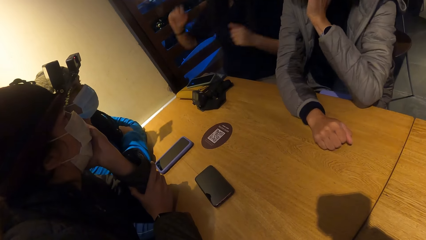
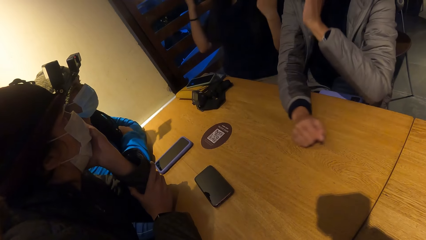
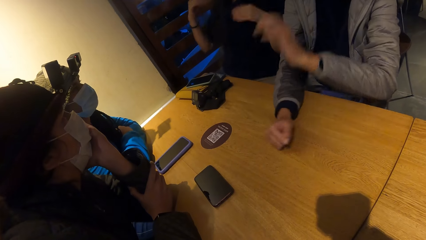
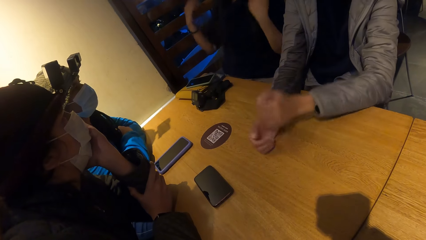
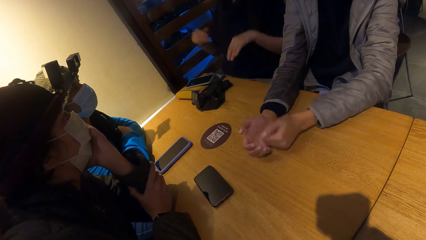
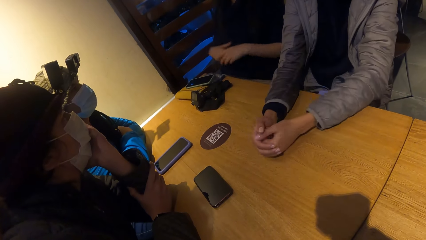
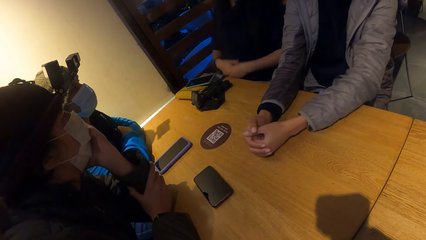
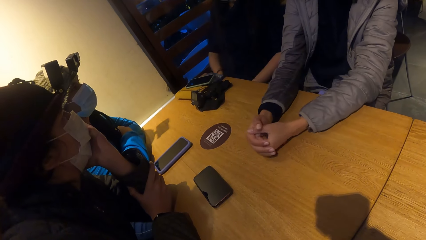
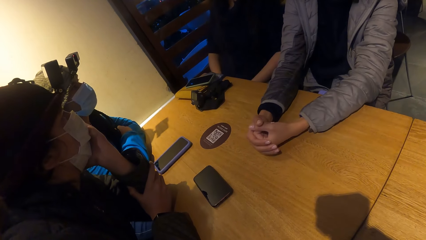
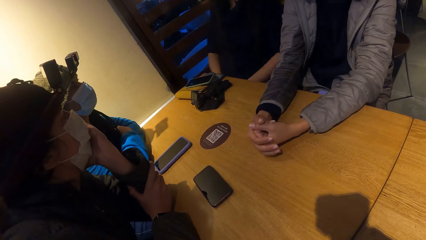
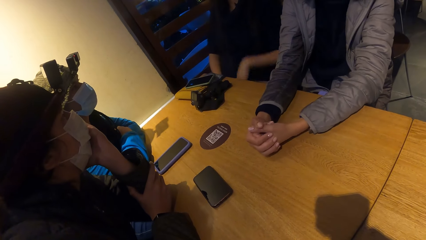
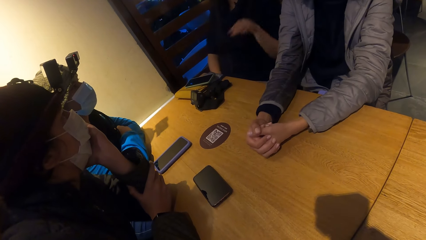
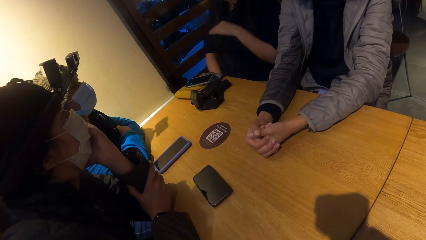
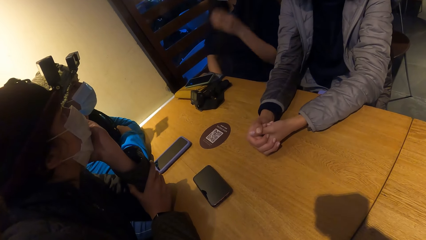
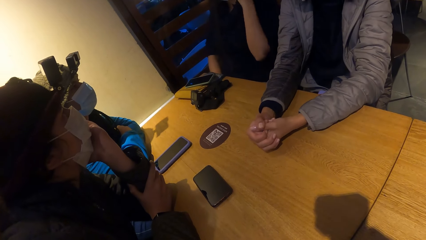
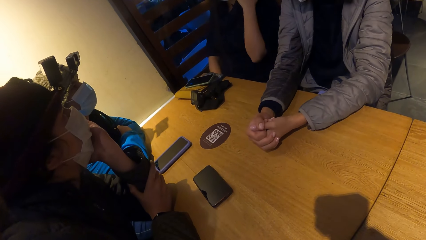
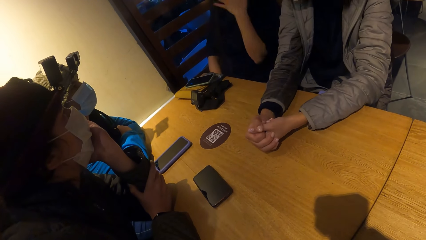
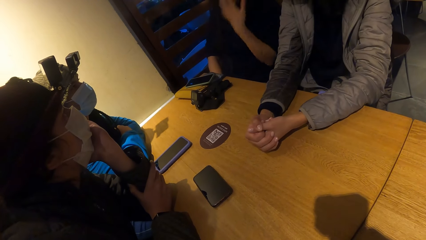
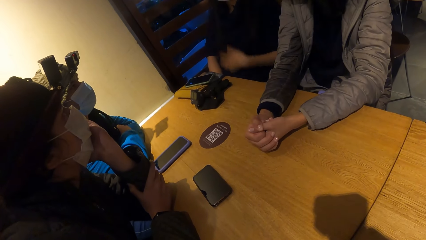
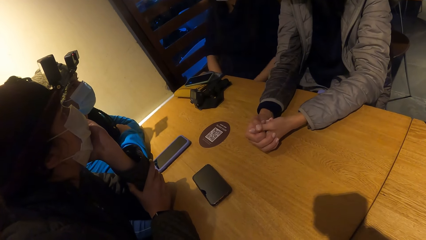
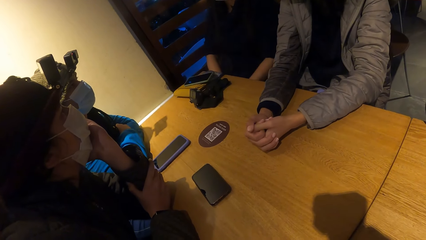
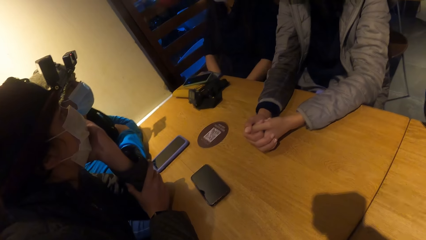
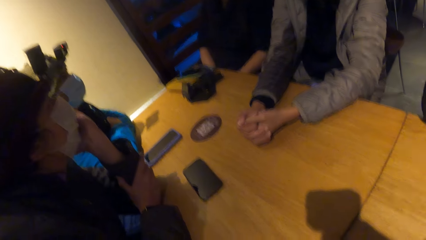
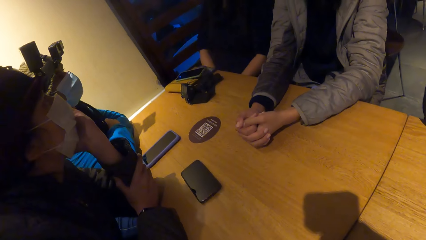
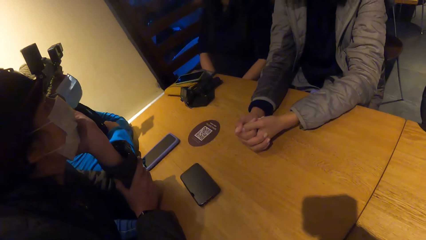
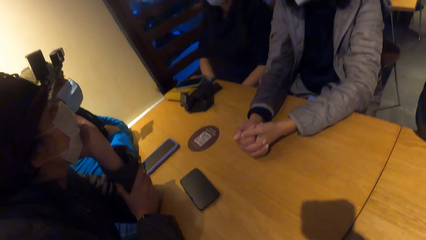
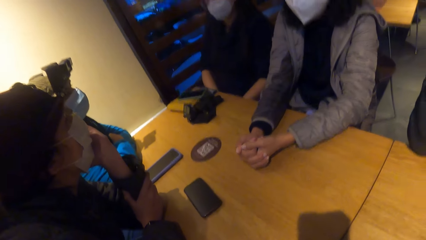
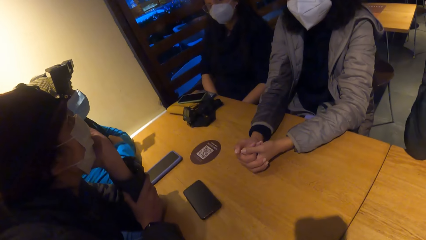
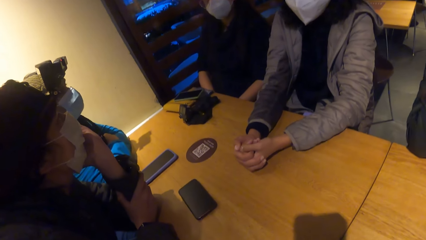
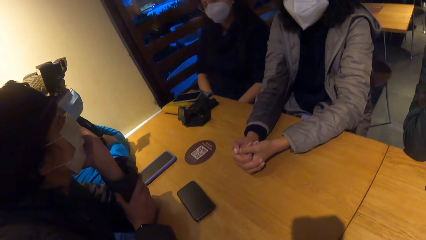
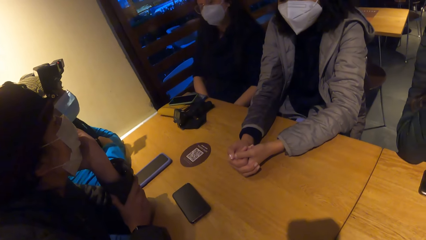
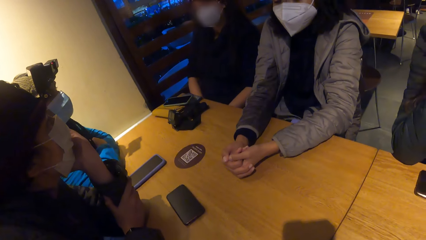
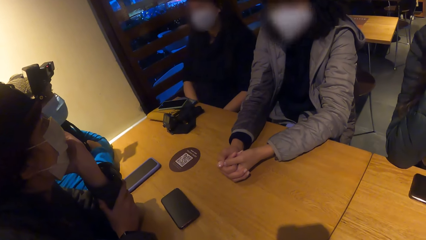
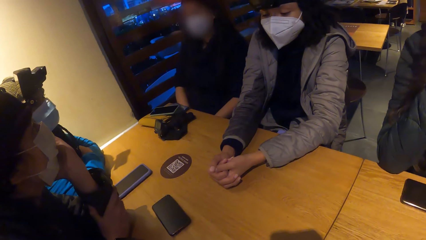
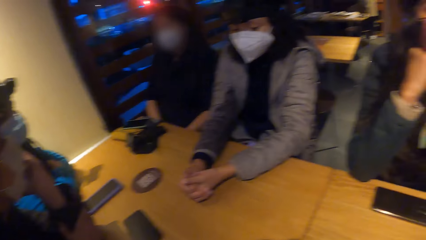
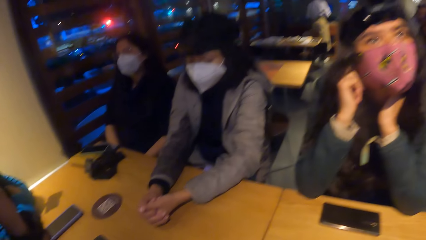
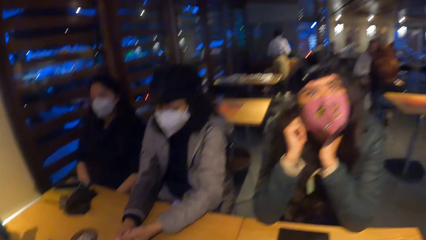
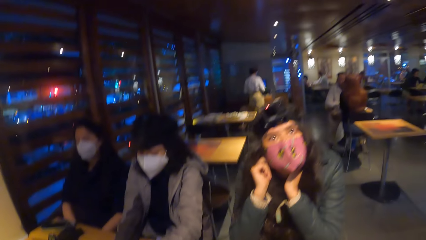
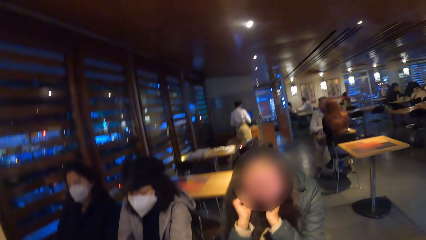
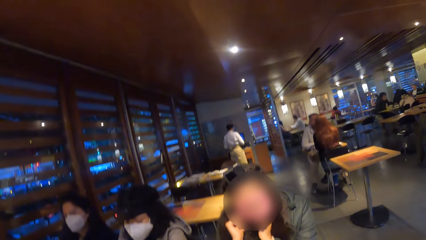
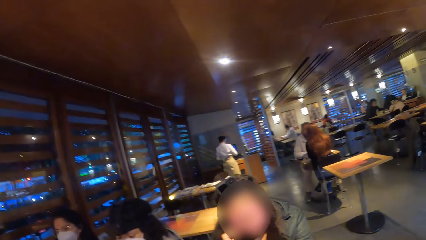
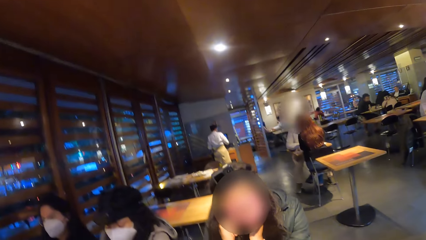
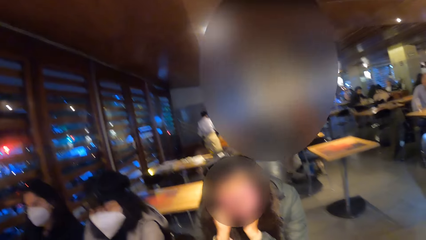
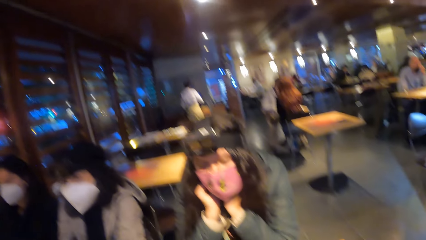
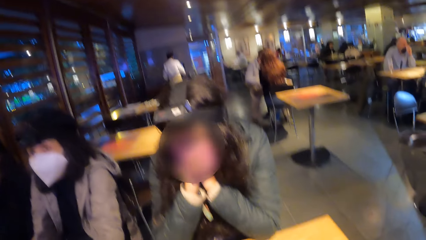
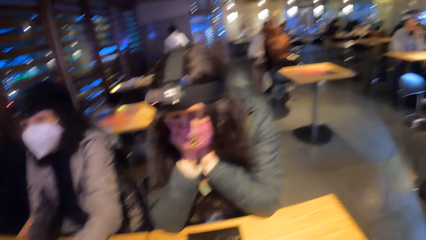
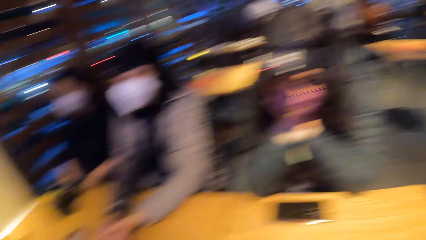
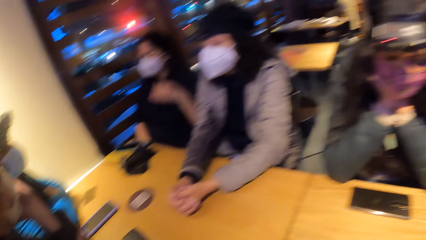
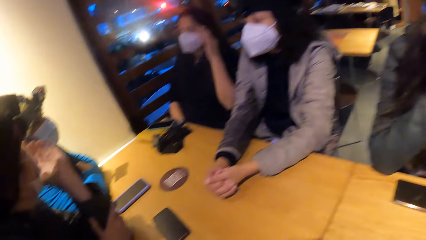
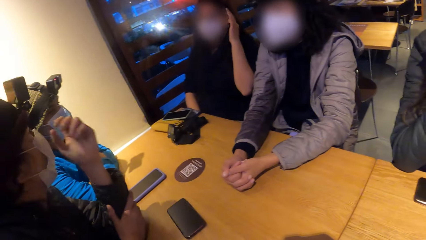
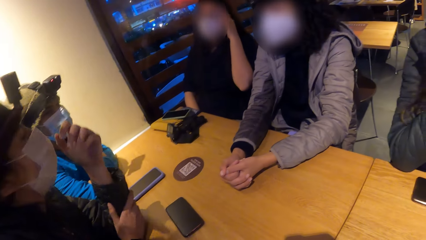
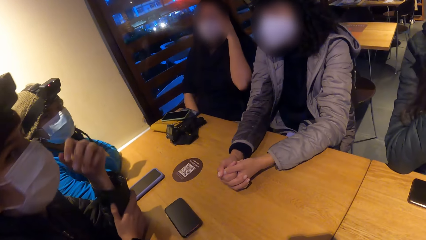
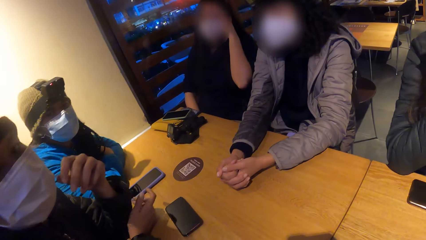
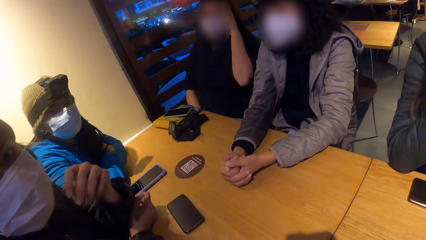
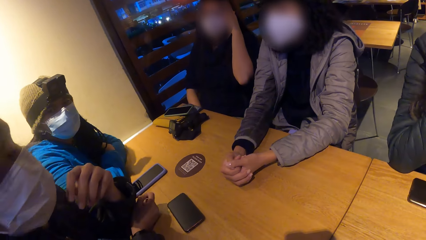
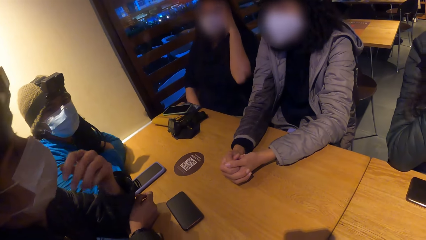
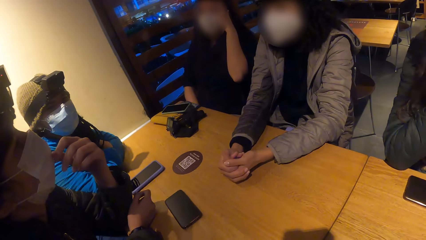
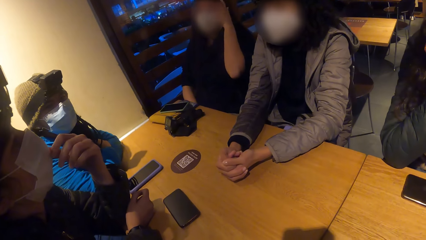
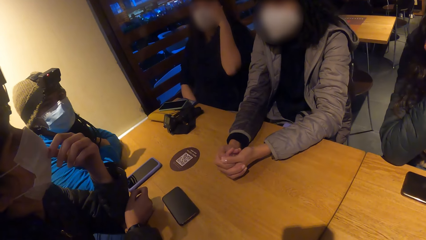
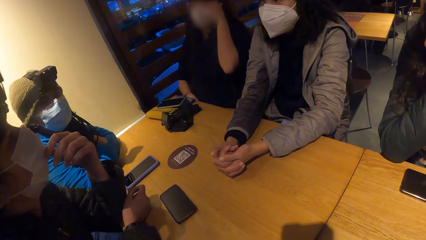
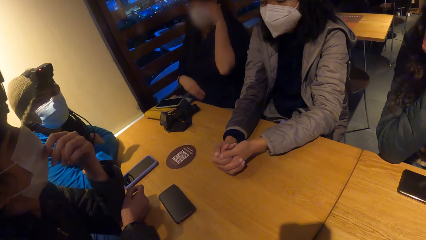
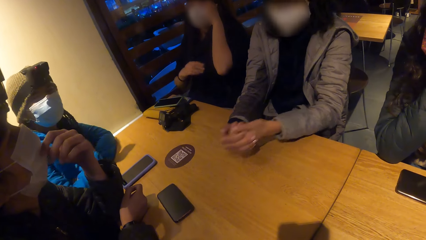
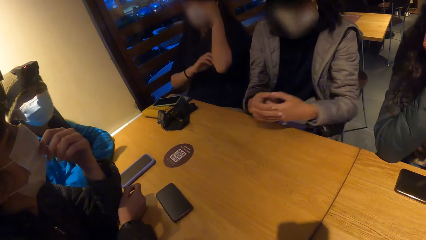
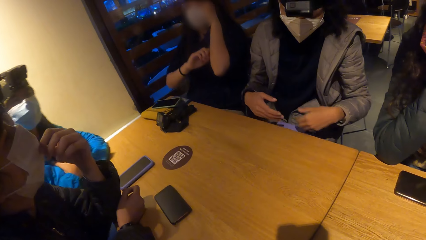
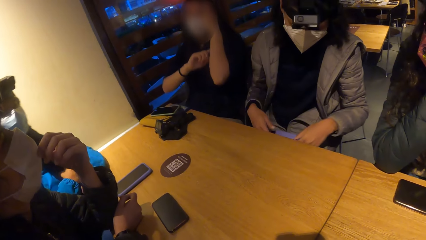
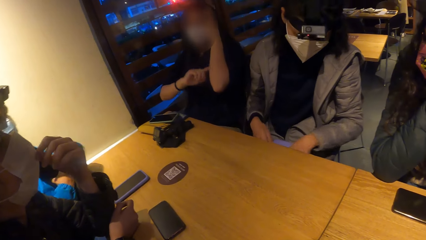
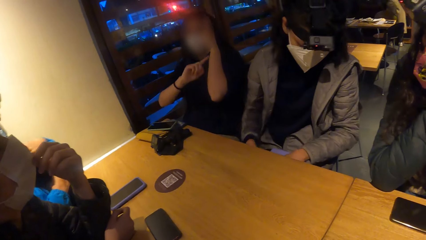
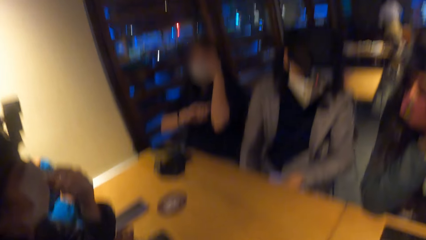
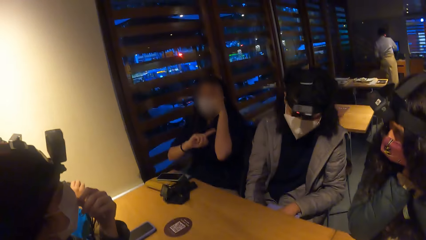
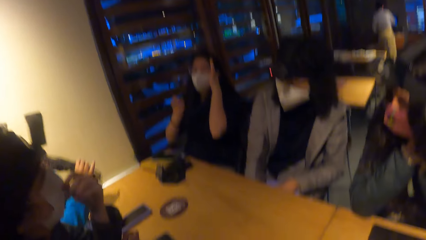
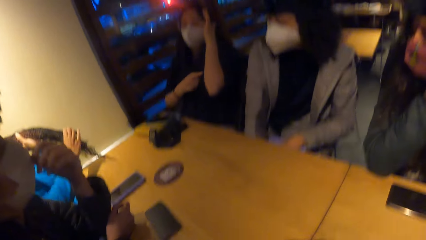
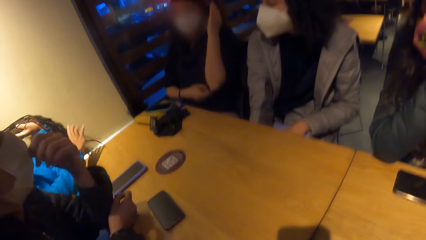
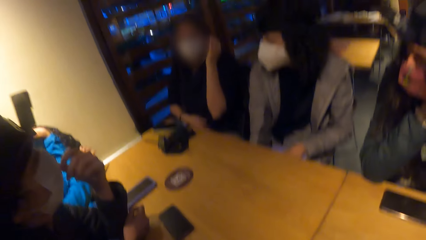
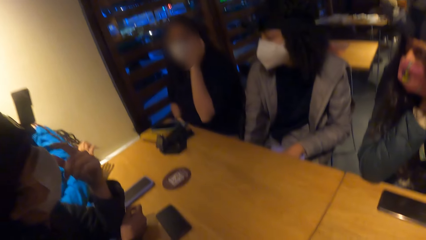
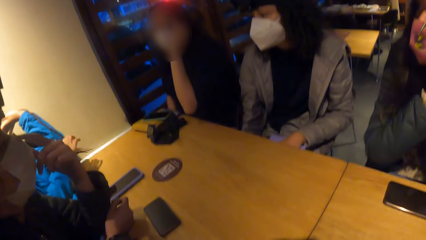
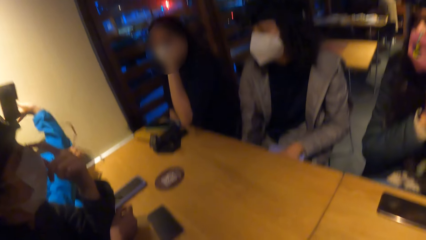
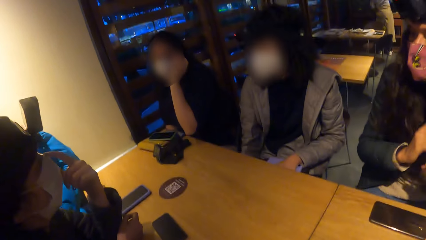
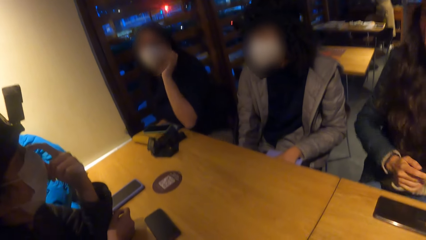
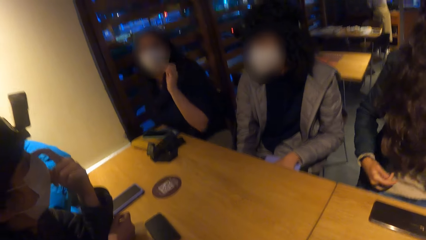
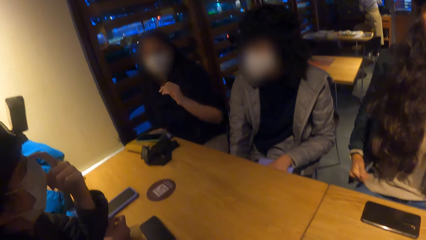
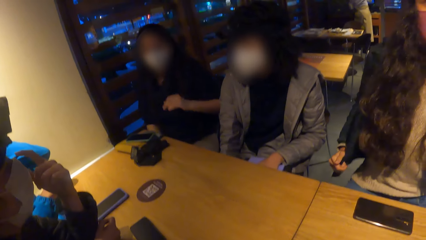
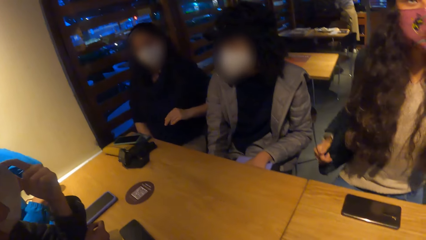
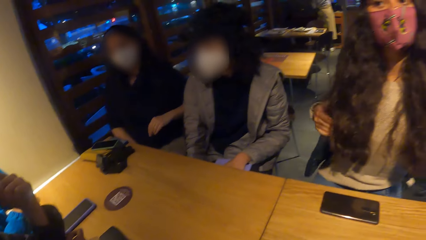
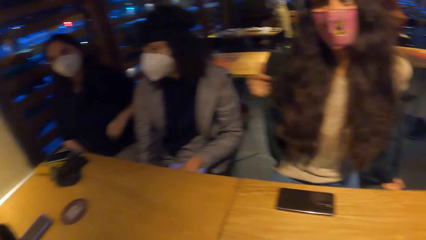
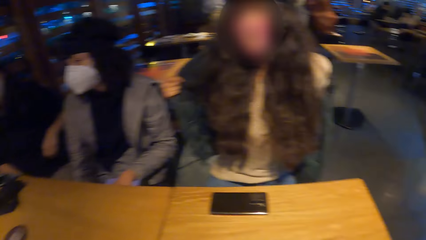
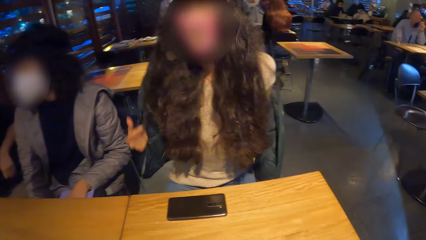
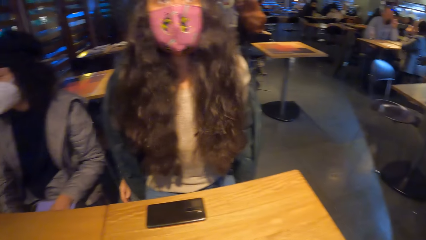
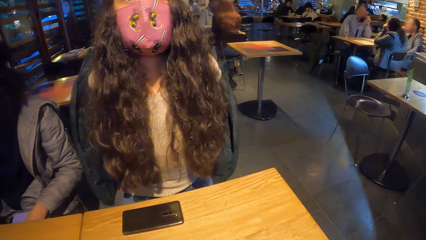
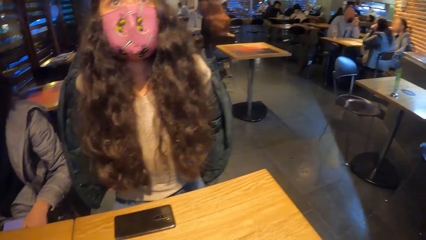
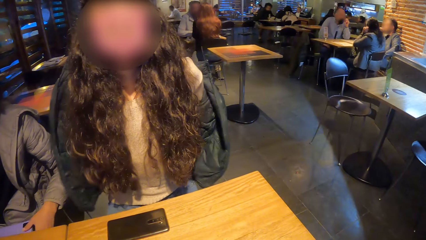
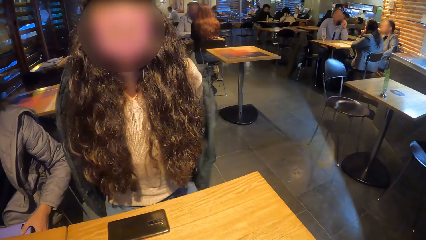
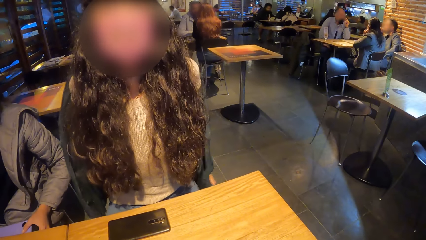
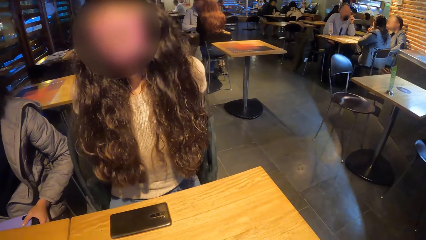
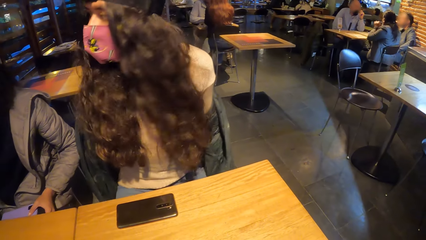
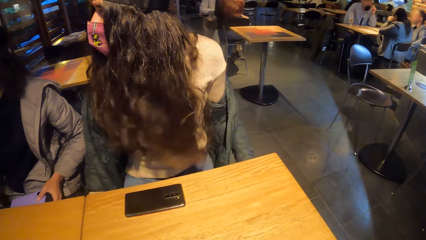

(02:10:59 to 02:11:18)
A woman lifts her right hand from the table. A lady gestures at another lady. Another woman places both hands on the table. The camera wearer looks around the restaurant. Another woman places her left hand on her facemask. The woman who placed both hands on the table lifts both hands from the table. Another woman takes off her jacket with both hands.
